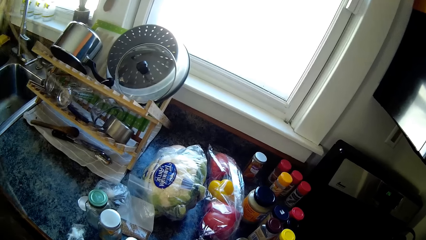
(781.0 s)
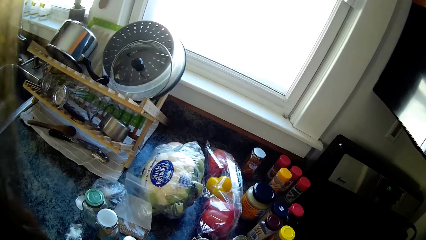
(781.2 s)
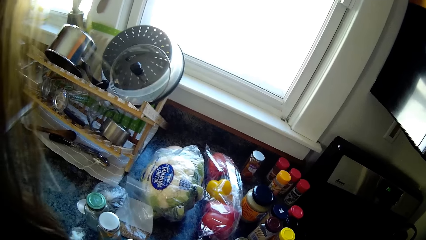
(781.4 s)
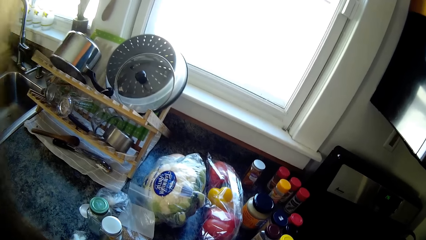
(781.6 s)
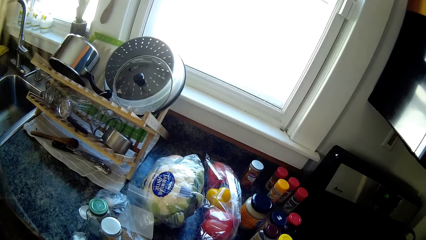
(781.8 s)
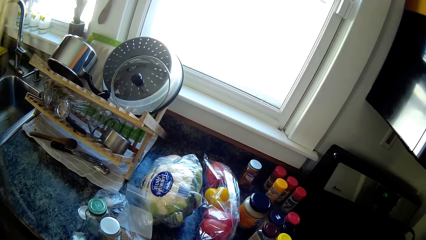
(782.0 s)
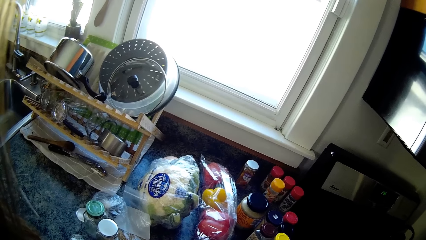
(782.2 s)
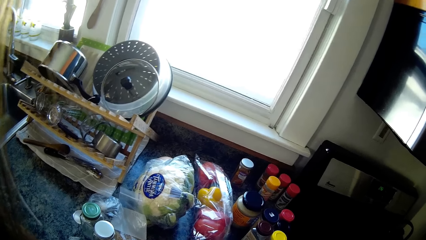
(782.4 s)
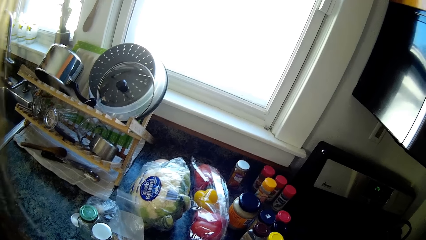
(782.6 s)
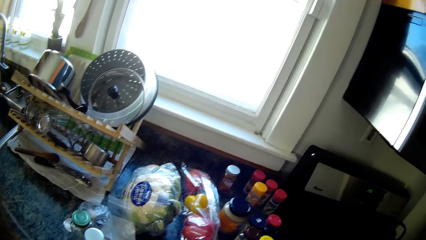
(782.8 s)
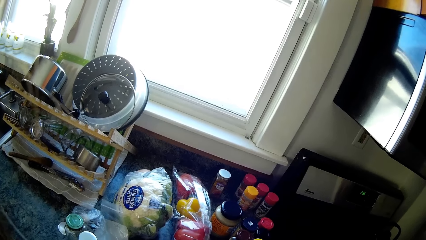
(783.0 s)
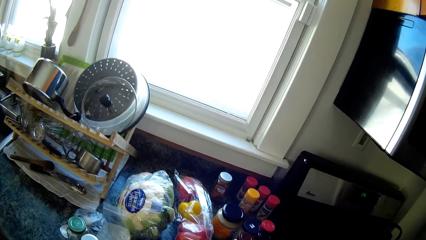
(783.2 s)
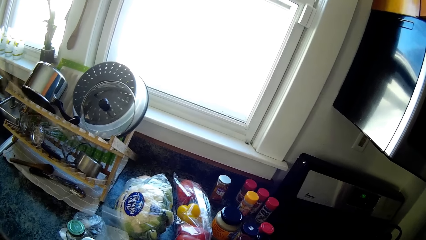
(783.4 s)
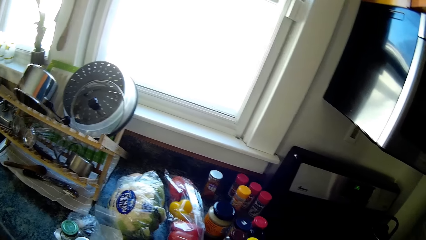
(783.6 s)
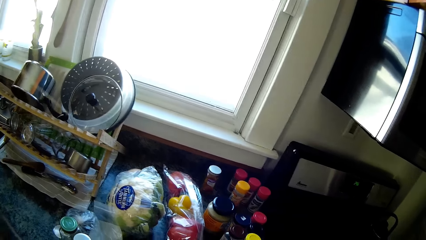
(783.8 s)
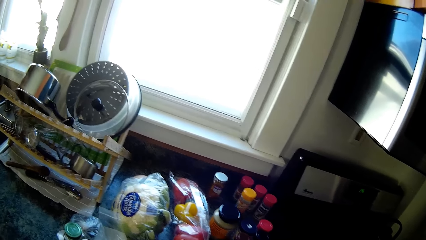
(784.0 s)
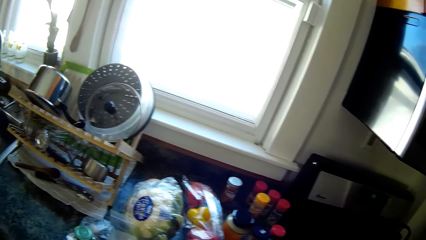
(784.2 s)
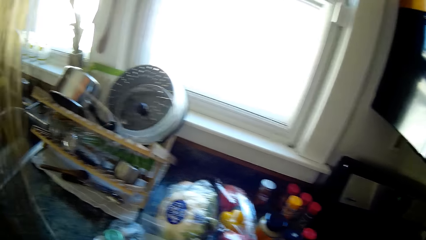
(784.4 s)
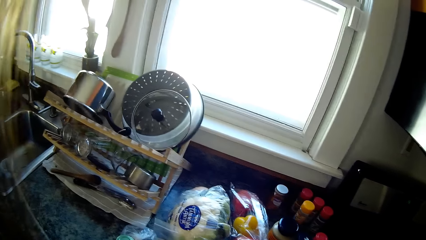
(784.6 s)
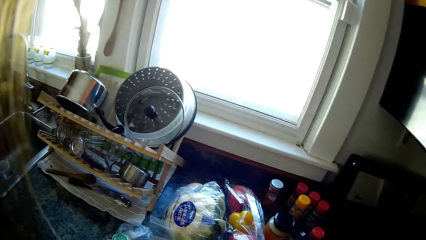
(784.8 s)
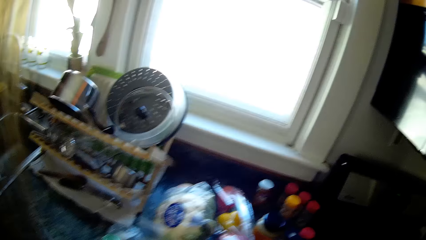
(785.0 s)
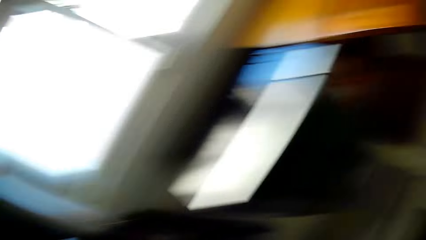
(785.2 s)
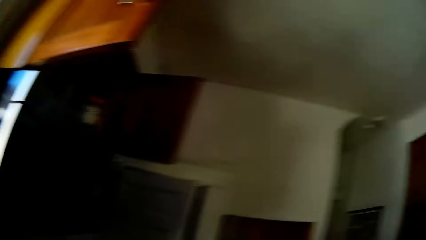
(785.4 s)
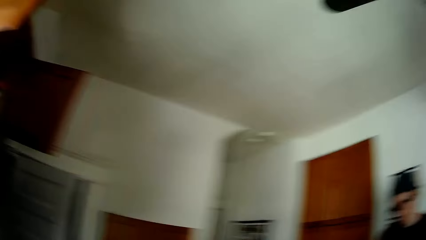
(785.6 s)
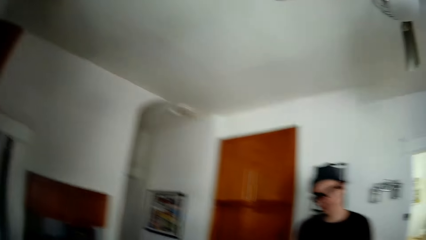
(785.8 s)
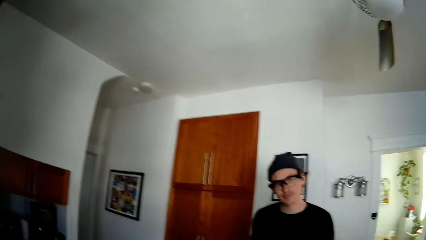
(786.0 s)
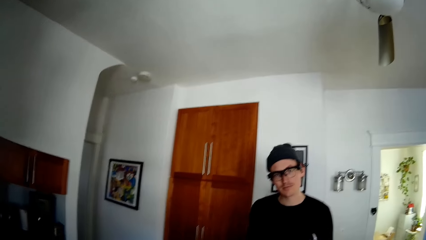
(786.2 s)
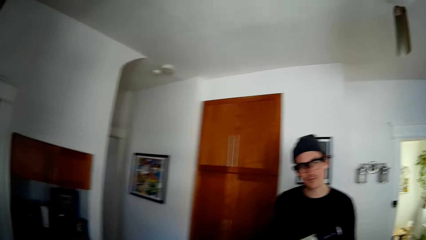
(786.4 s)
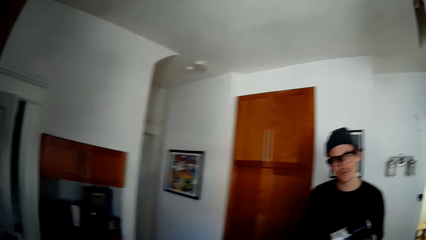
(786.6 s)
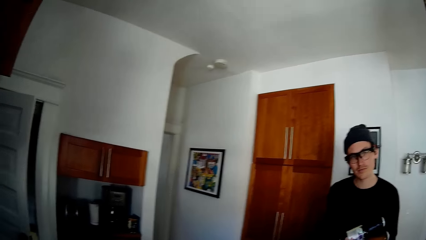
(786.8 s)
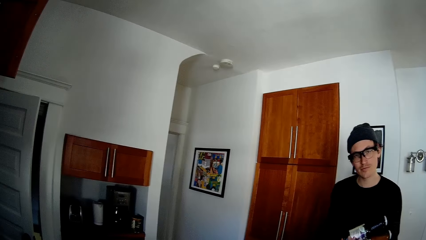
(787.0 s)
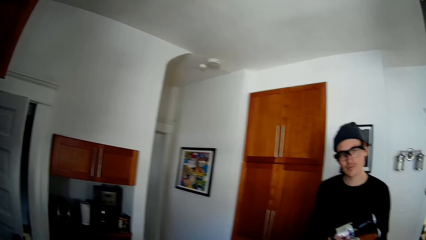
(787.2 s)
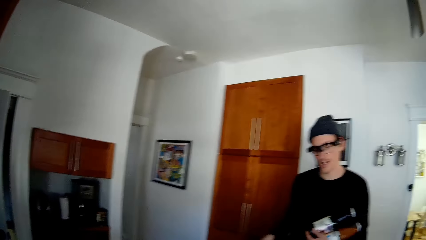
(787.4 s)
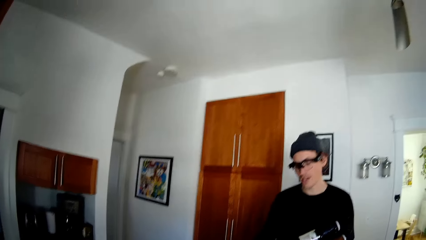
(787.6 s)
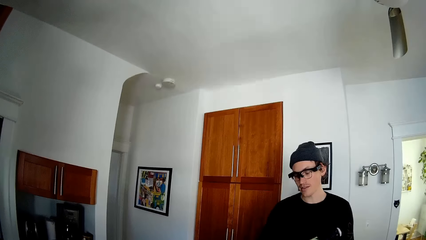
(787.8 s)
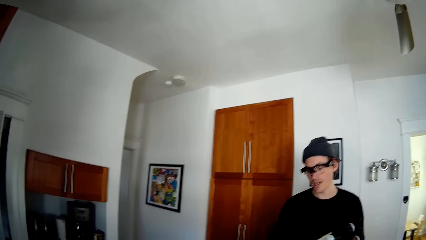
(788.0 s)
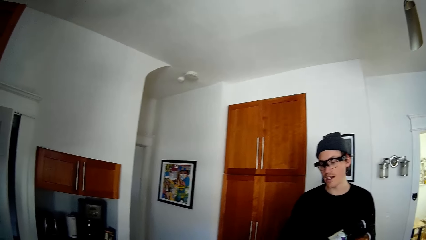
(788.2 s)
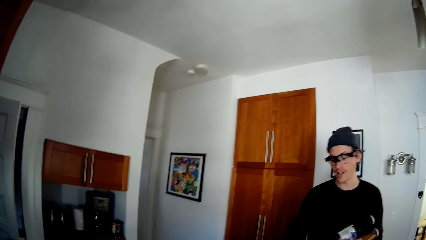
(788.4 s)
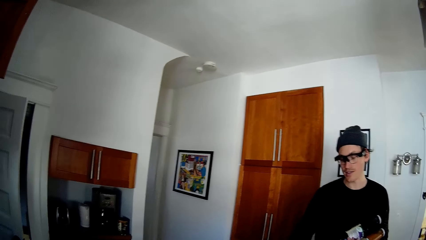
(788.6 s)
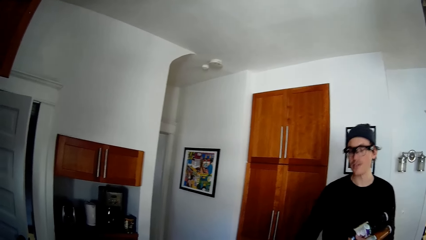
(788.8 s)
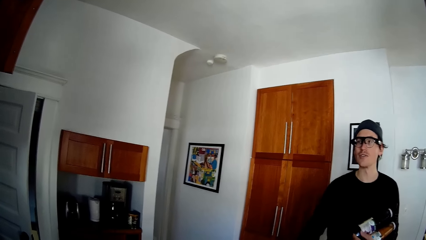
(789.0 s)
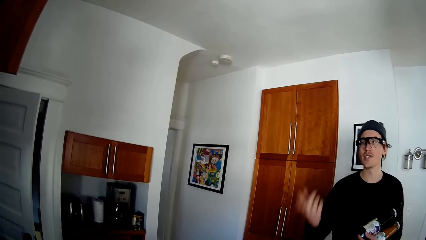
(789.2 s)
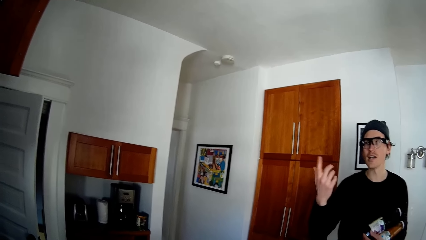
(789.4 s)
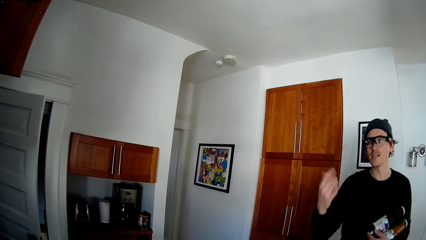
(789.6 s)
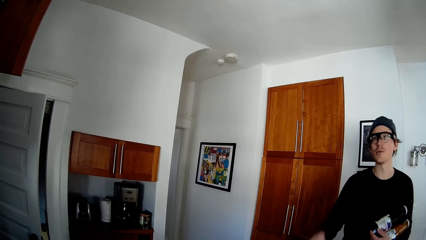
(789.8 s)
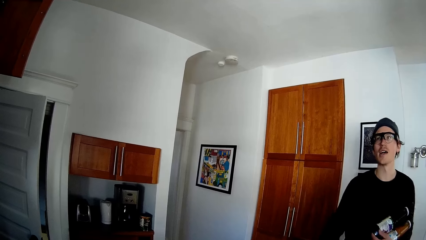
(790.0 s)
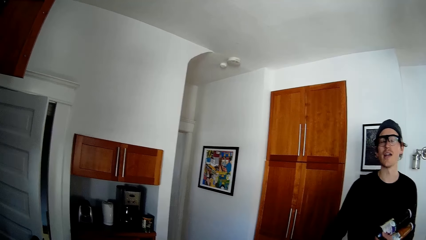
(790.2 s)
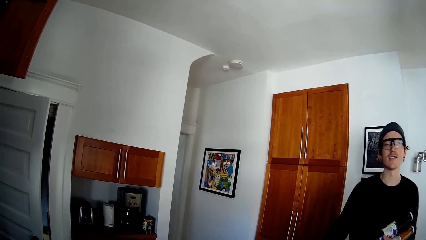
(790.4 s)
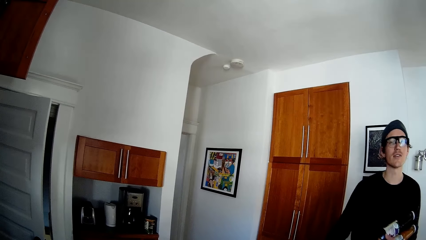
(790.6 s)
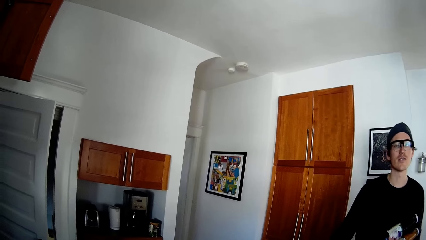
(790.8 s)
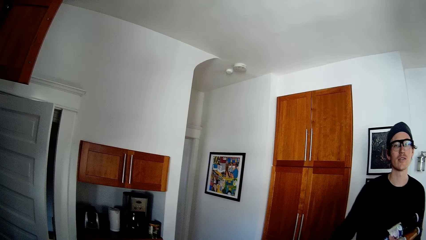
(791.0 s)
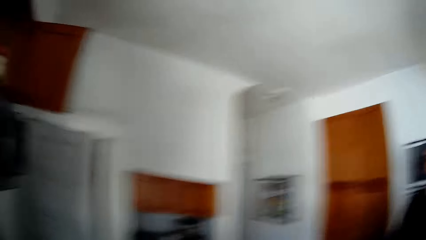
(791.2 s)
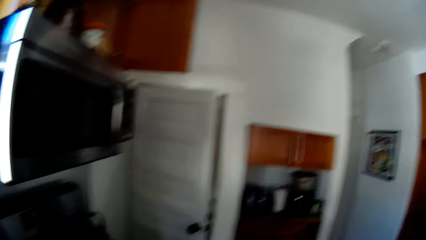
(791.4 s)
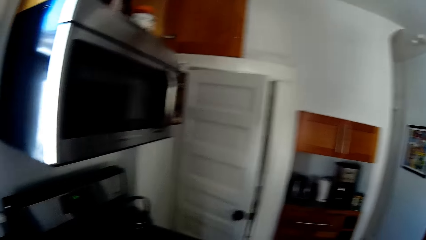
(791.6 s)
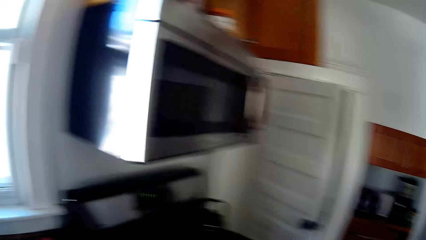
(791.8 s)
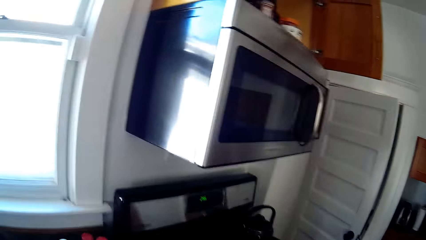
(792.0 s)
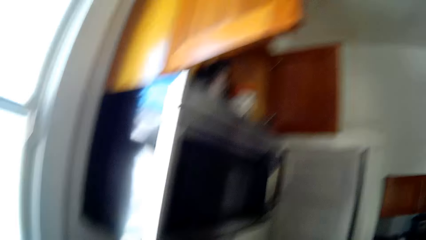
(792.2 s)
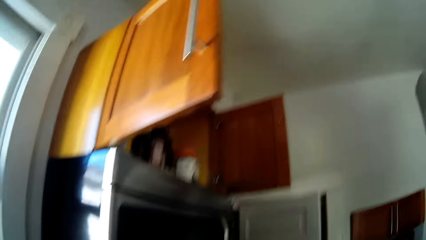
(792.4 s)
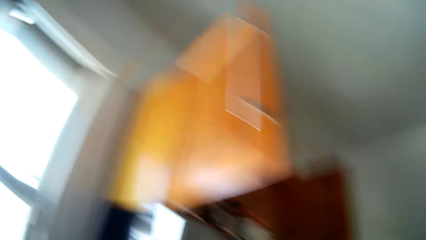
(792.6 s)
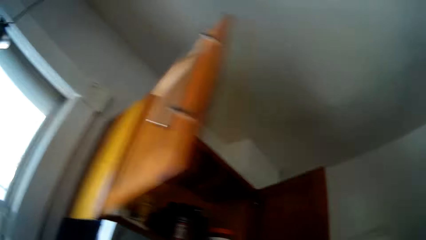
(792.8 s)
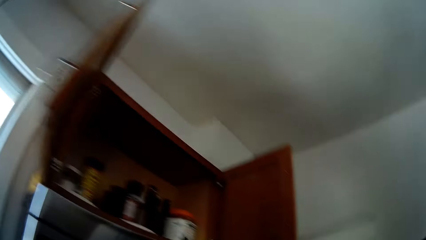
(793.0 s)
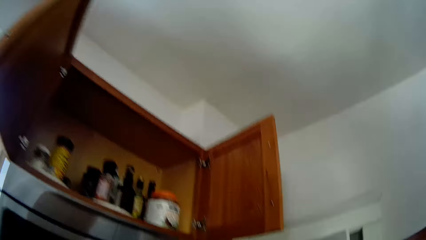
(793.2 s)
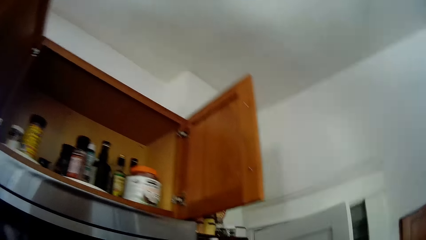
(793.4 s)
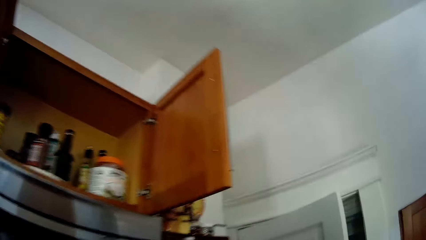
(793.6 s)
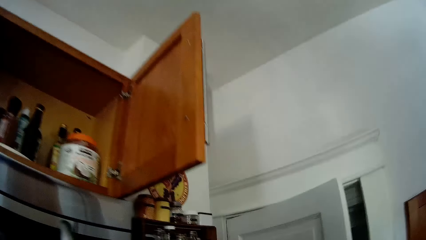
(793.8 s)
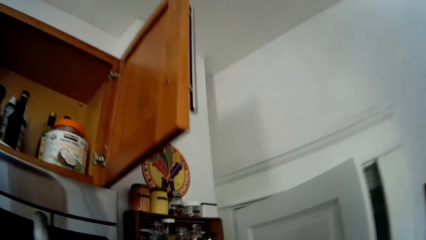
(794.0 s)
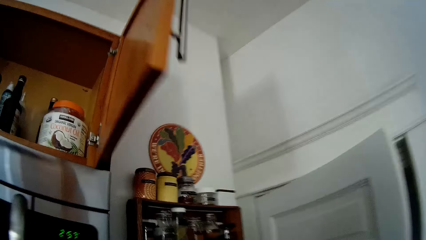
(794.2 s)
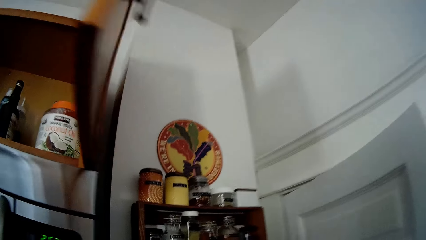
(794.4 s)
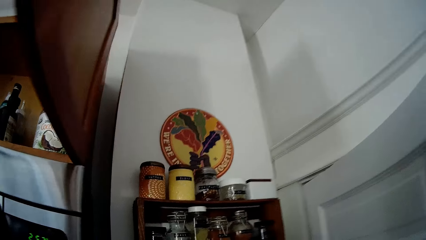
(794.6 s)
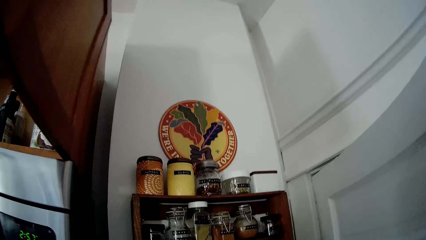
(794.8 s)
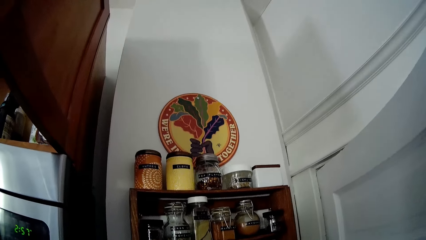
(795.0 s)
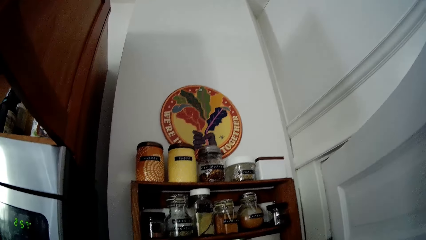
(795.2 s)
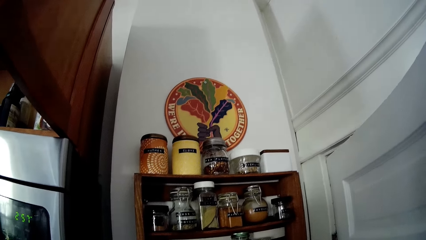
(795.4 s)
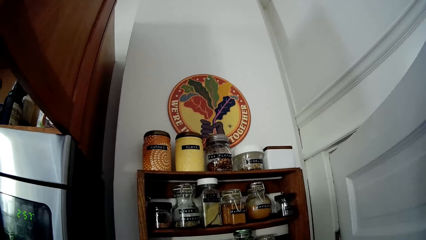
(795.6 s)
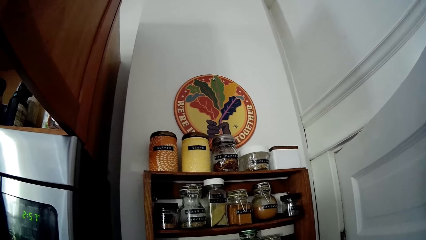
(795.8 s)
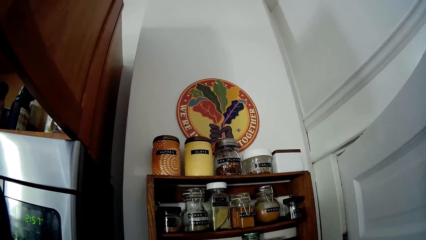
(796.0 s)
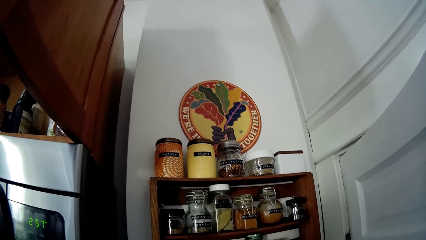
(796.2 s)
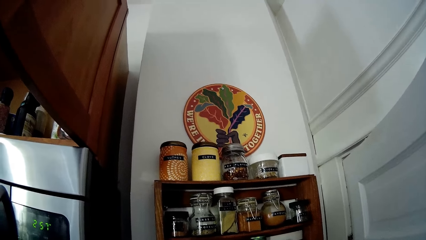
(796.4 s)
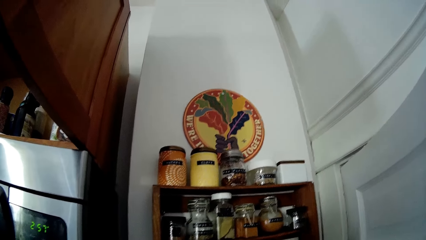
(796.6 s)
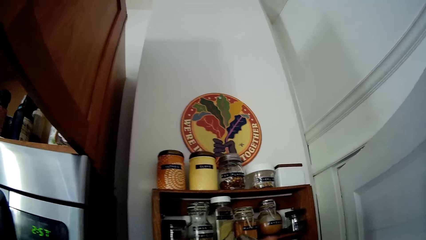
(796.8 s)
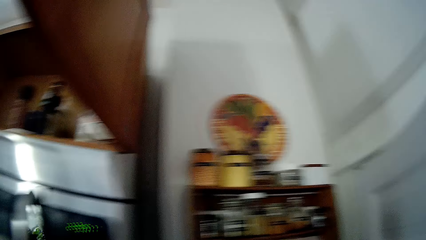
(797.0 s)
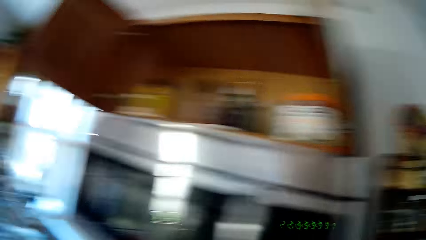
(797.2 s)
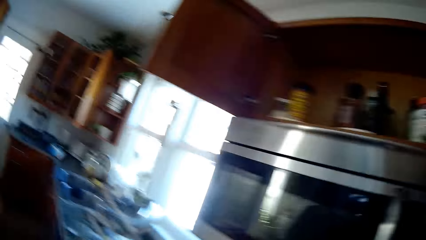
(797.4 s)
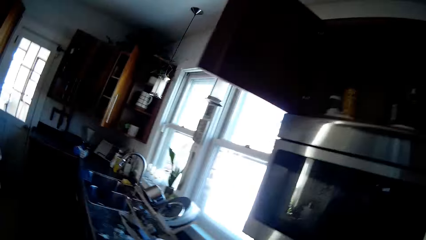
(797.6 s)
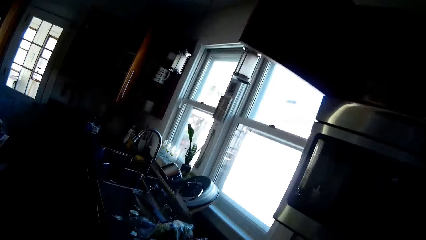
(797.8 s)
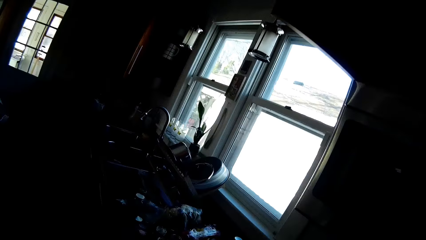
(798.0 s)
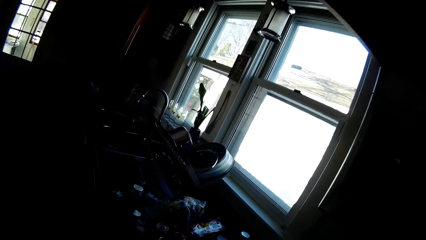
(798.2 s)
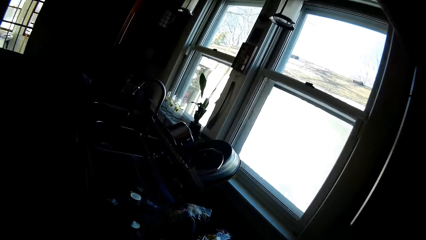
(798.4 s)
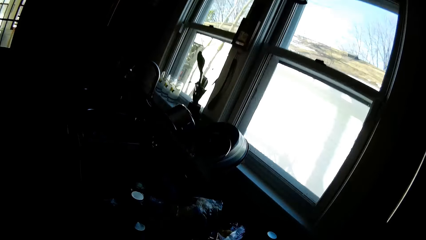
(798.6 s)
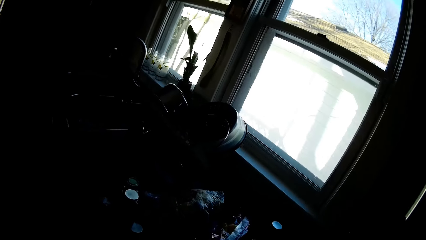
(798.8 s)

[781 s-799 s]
The camera wearer looks around. She talks to a person. The person gestures with his hands and puts his hands down. The camera wearer looks around. She picks a jar of spice from a shelf on the wall with her right hand.
